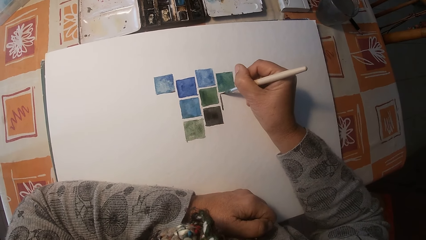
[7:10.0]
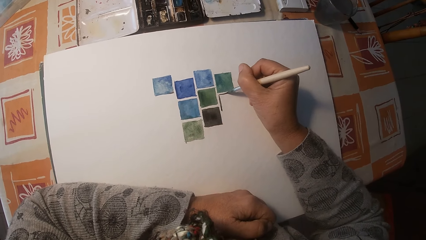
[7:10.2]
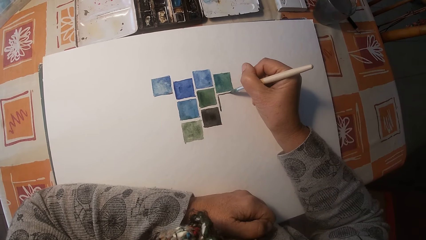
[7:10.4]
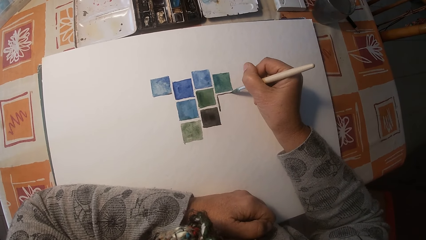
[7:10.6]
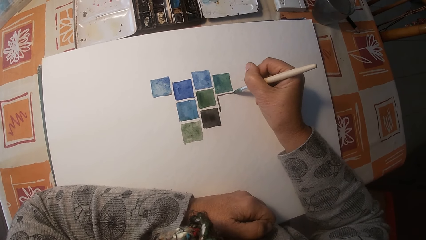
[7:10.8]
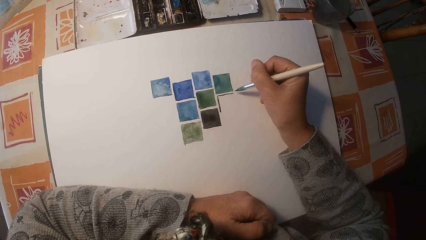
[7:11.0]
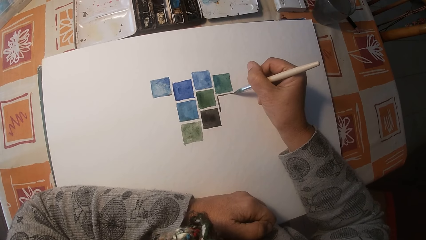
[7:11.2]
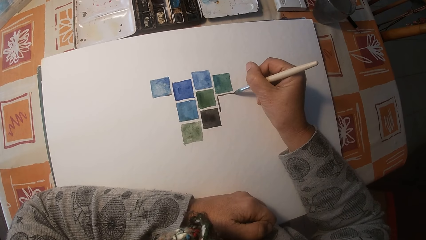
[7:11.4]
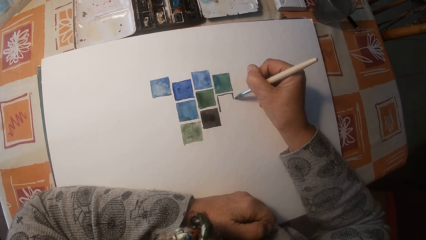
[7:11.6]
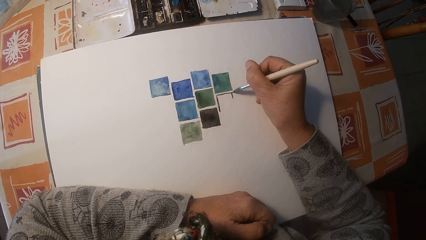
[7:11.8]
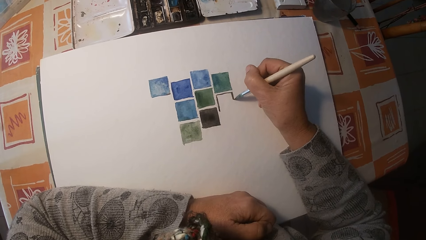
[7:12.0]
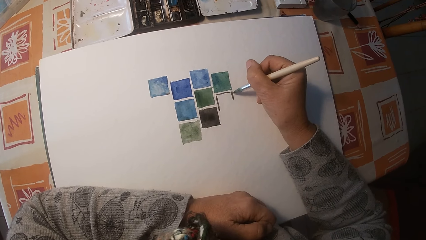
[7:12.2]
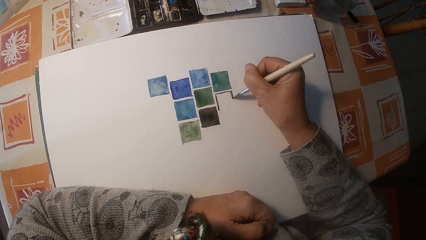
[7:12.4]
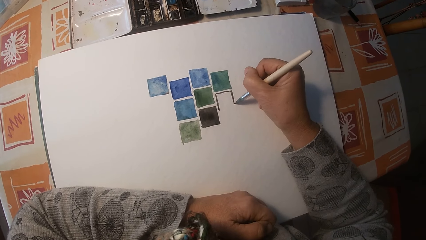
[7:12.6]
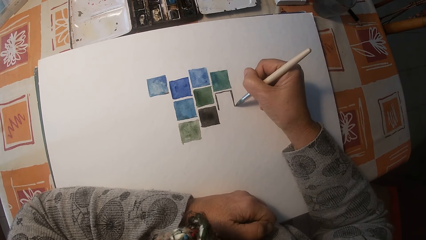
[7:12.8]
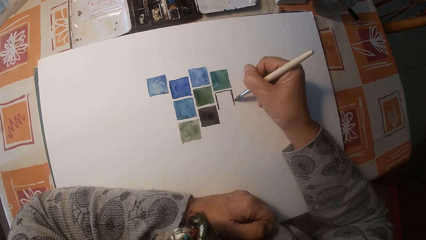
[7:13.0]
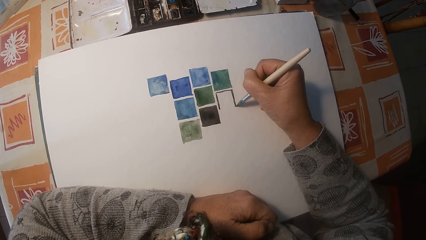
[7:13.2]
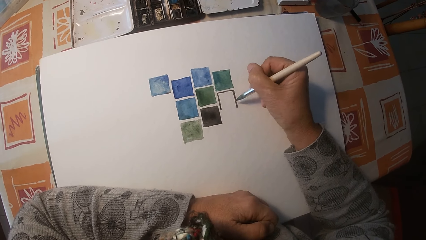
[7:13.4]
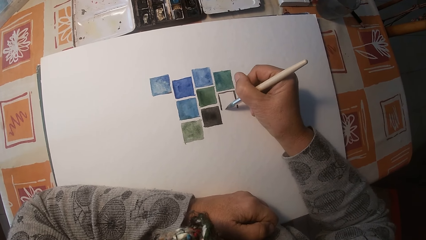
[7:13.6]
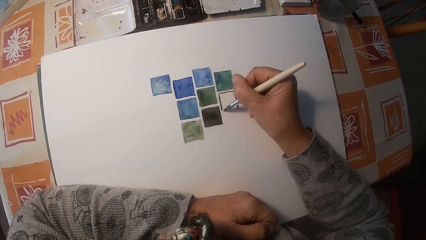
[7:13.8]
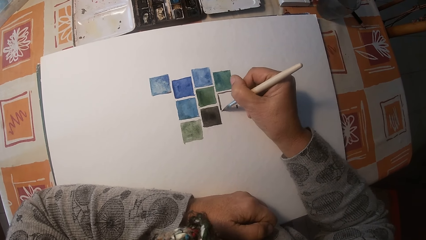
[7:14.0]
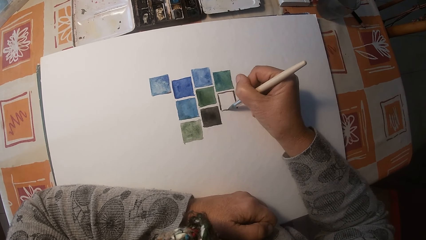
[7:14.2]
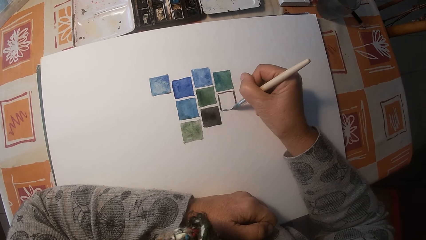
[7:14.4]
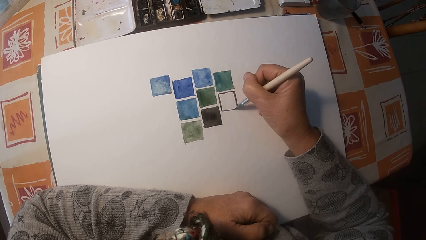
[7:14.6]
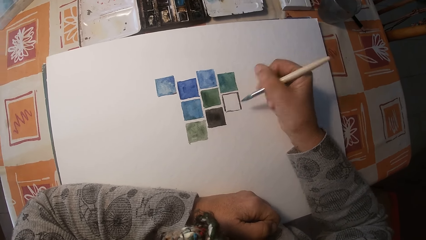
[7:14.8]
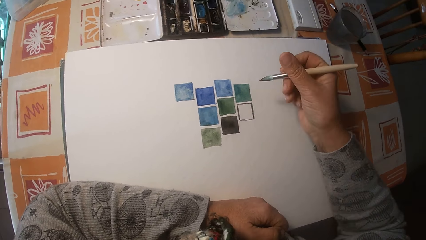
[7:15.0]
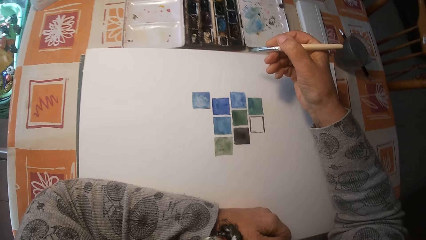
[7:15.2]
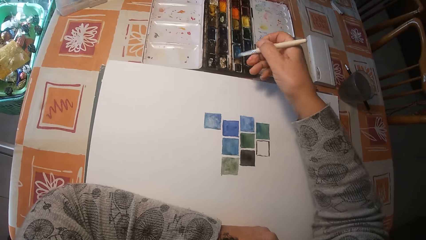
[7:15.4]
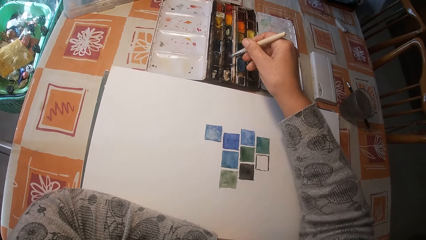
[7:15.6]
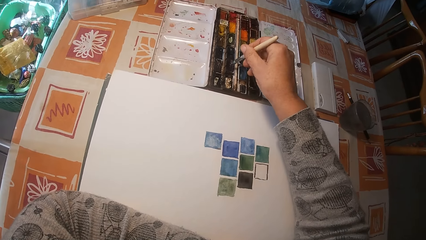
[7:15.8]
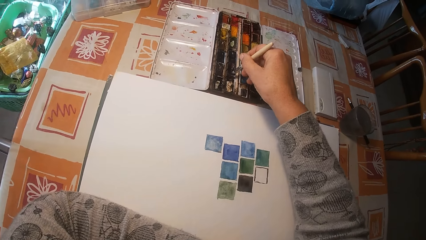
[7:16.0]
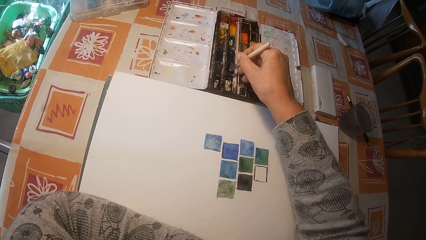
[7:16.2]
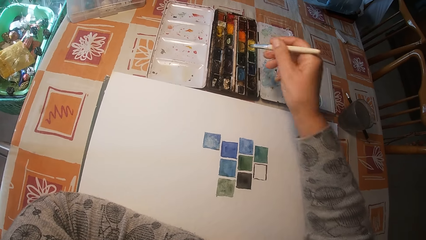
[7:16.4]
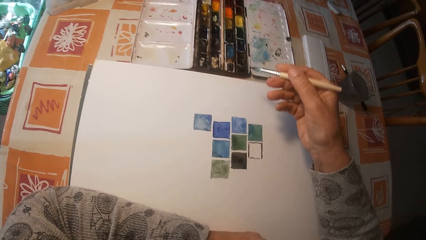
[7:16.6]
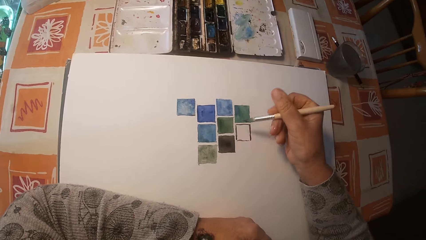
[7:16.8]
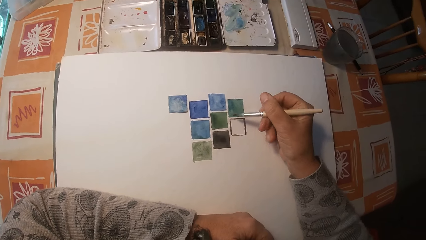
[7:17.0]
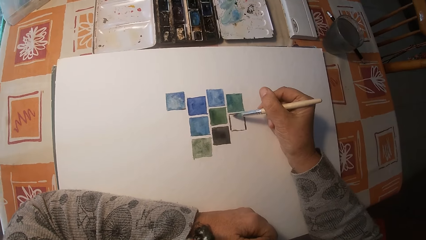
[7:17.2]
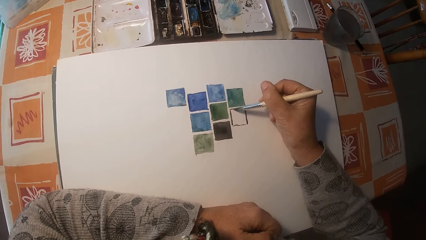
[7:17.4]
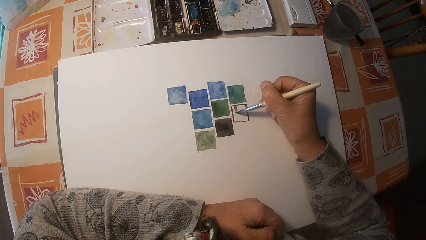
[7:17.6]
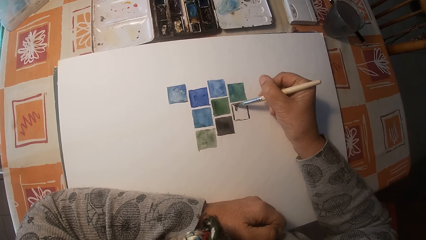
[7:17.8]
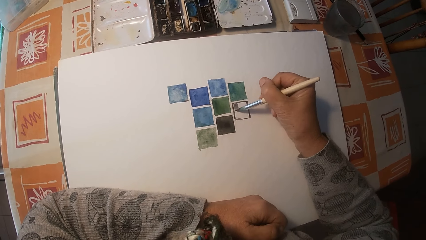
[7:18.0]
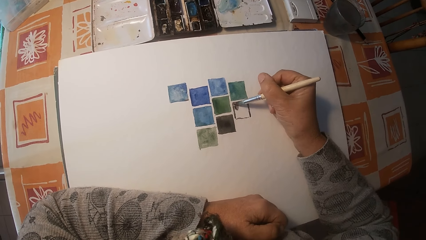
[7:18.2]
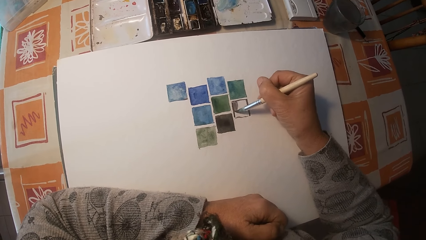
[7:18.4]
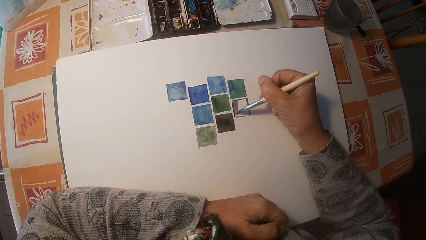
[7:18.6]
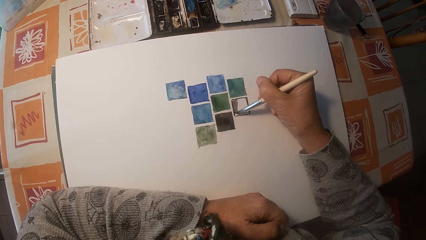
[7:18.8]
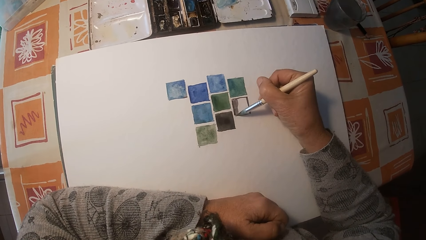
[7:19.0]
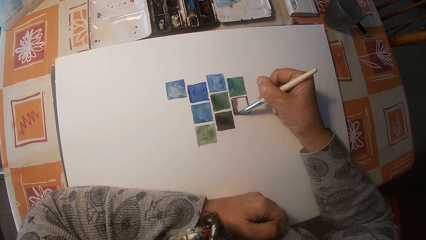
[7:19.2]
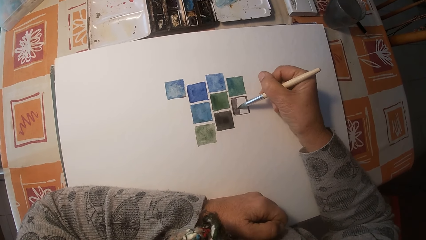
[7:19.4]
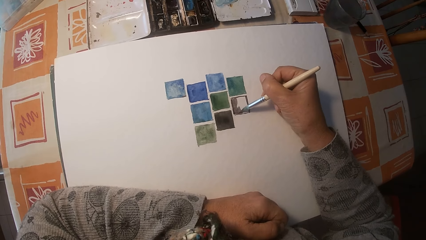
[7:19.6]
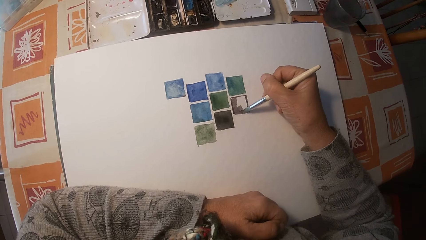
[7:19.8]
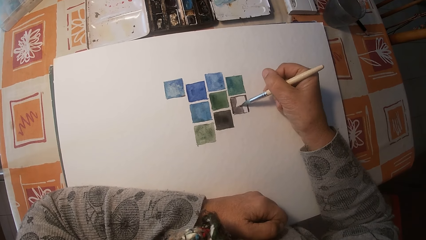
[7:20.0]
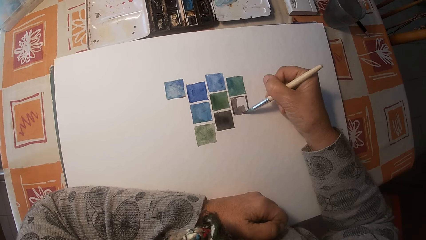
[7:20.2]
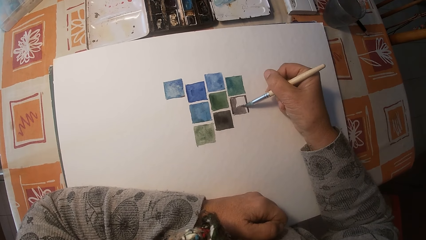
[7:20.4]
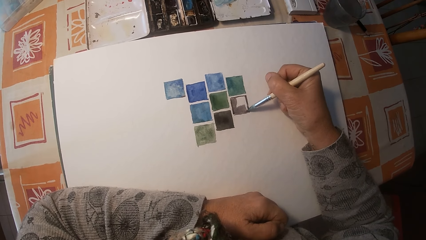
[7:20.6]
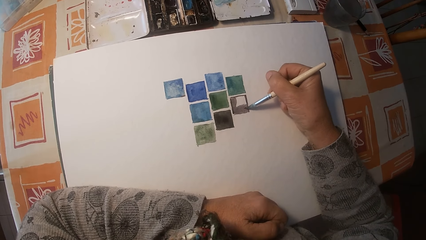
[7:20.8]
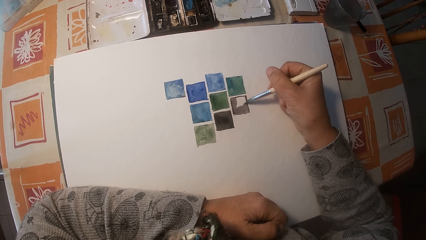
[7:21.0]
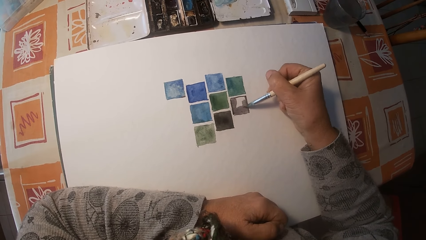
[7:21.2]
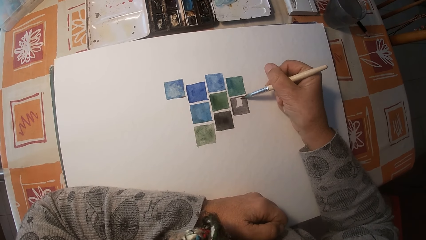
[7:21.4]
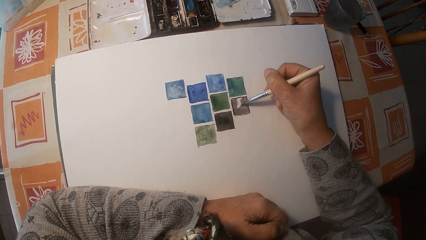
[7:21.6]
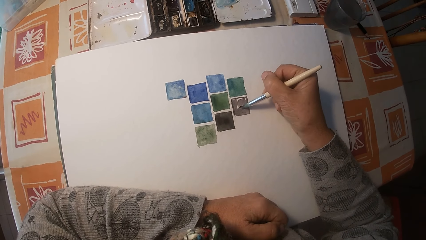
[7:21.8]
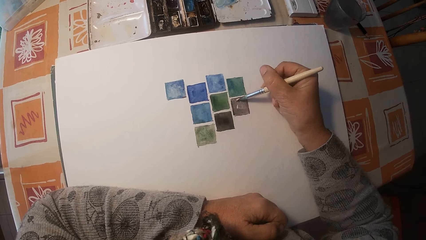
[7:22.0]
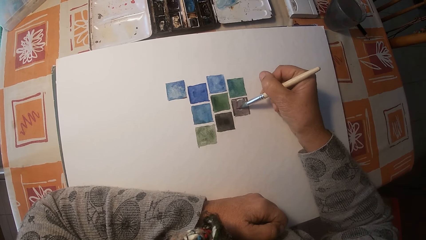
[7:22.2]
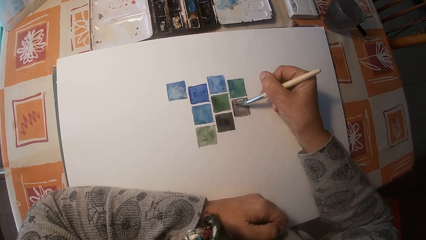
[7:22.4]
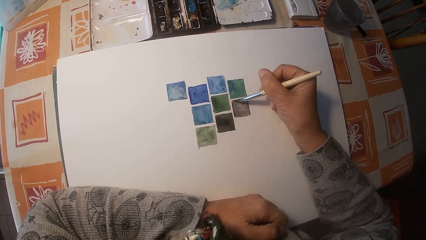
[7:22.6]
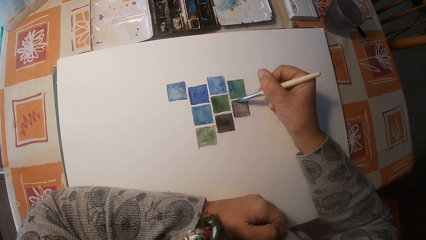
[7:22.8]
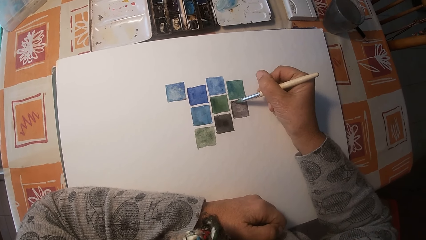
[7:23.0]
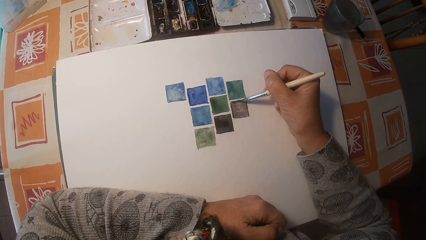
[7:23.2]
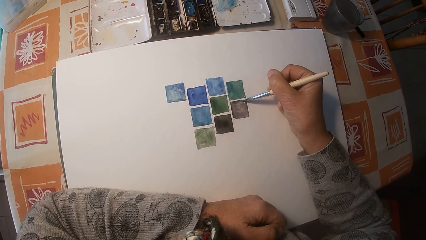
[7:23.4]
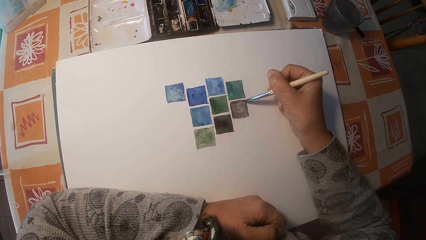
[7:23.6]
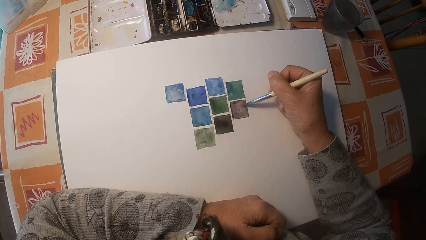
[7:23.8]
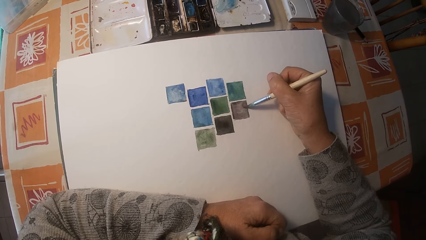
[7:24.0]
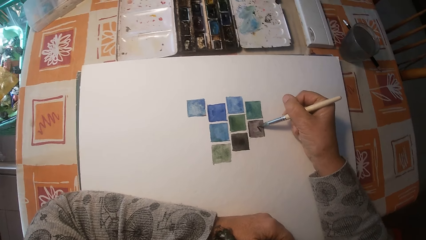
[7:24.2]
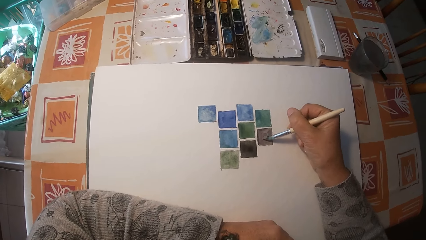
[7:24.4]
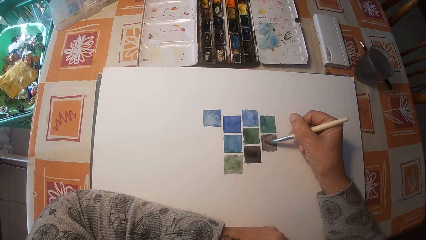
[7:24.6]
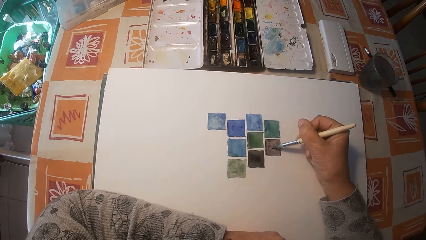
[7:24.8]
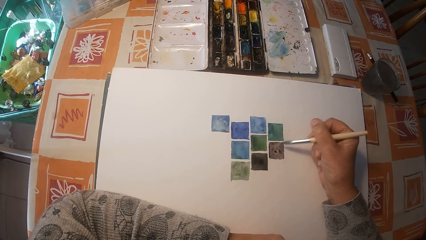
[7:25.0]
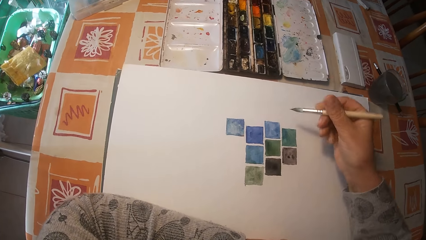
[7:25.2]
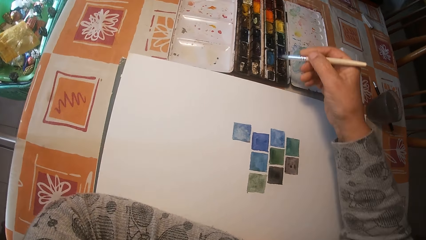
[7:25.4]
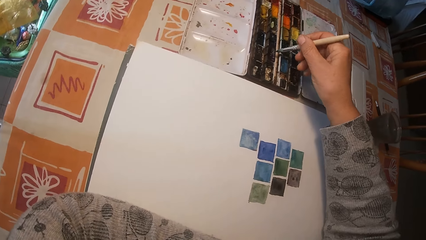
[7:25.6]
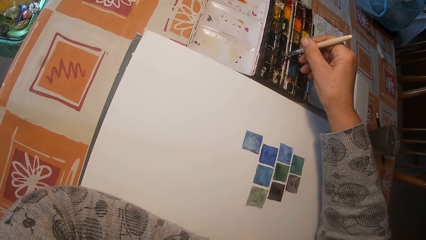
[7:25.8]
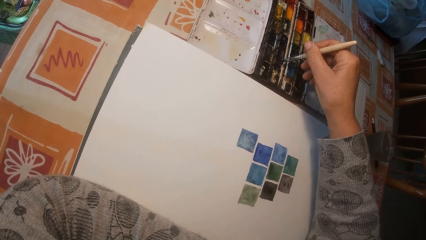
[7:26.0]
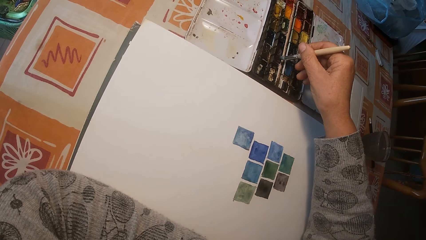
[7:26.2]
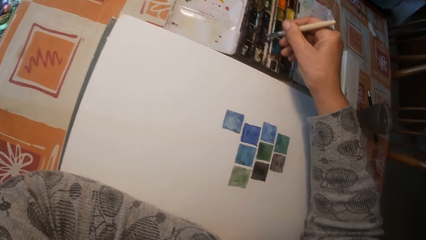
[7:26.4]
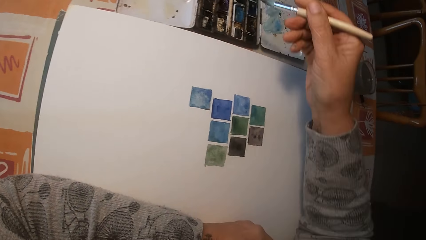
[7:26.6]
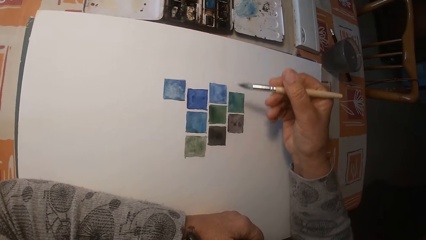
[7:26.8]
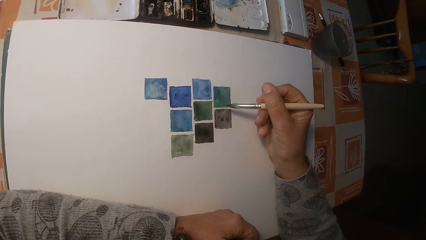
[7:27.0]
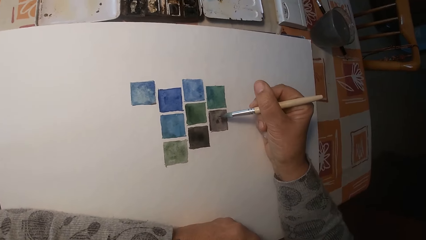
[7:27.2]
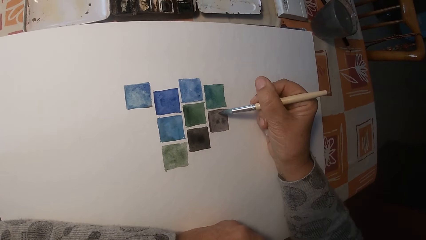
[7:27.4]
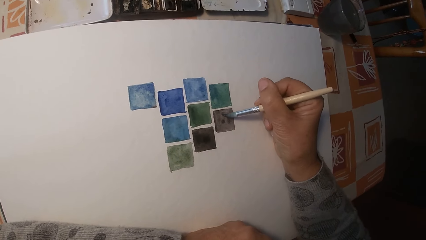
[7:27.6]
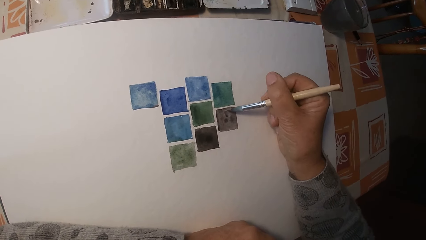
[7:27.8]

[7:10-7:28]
The camera wearer removes the brush on the drawing book. They mix the paint on the paint box or gouache paint set with the brush. They remove the brush on the paint box. They paint the drawing book with the brush. They remove the brush on the drawing book. They mix the paint on the paint box with the brush. They remove the brush on the paint box.
